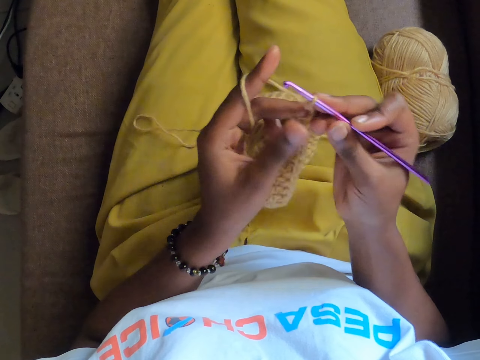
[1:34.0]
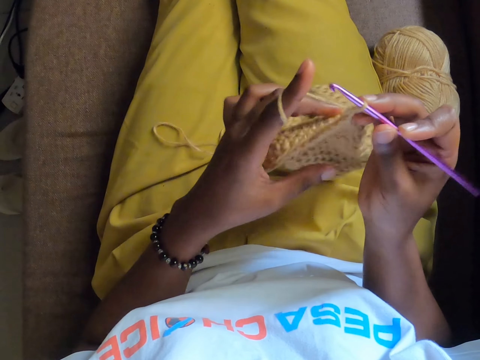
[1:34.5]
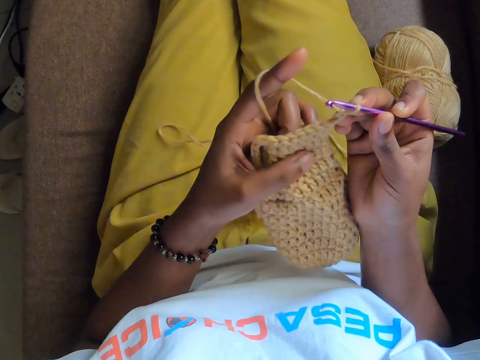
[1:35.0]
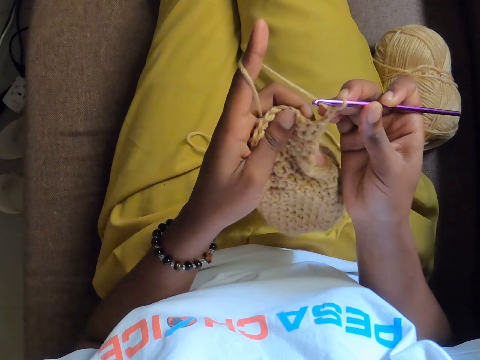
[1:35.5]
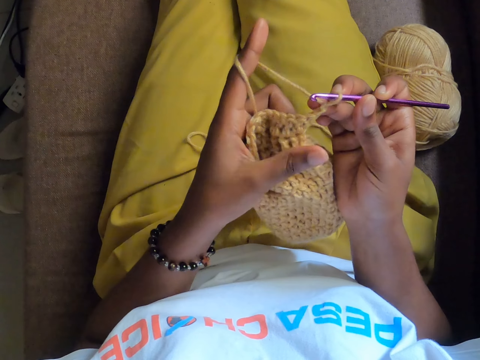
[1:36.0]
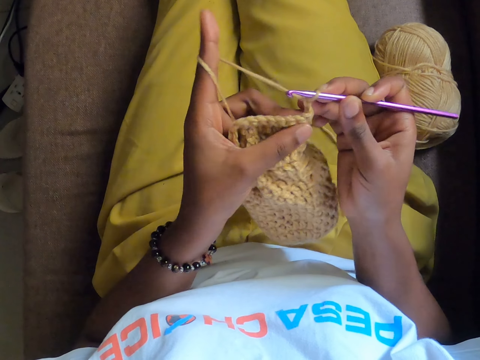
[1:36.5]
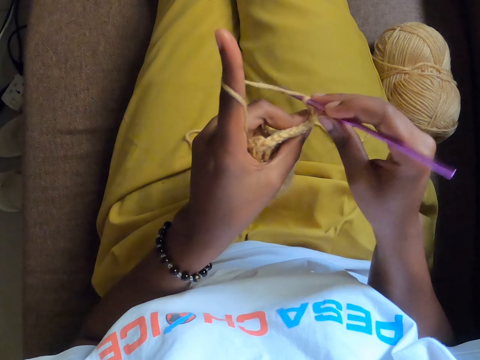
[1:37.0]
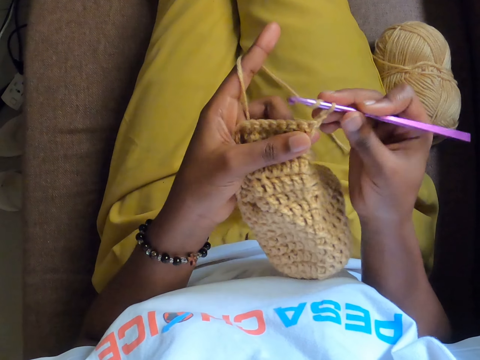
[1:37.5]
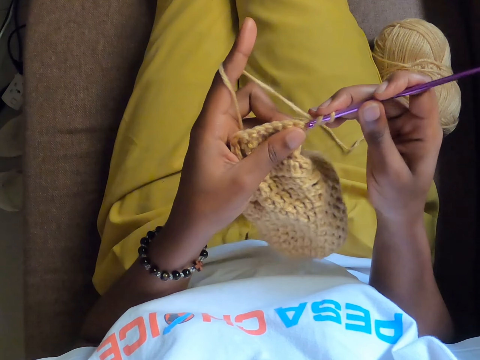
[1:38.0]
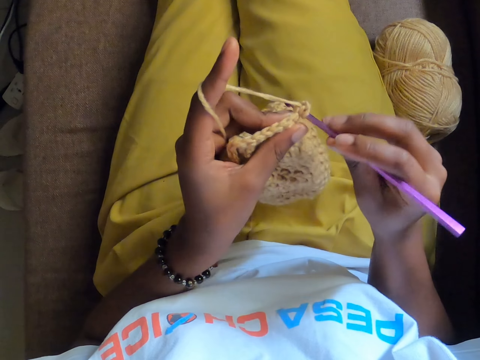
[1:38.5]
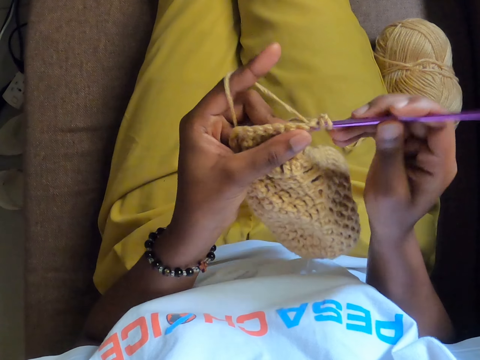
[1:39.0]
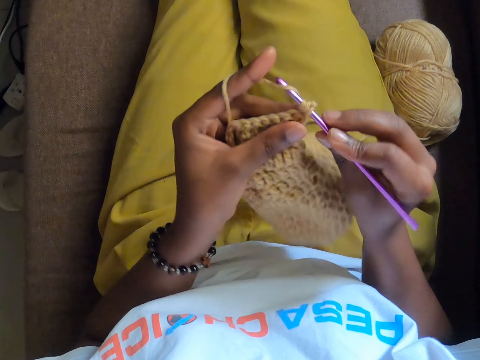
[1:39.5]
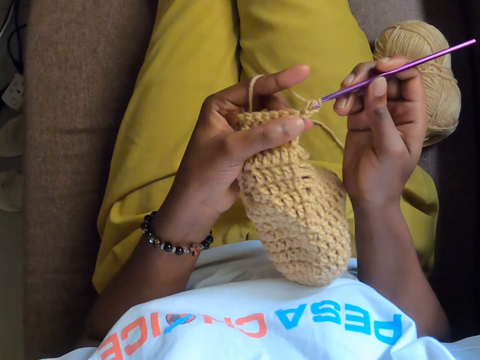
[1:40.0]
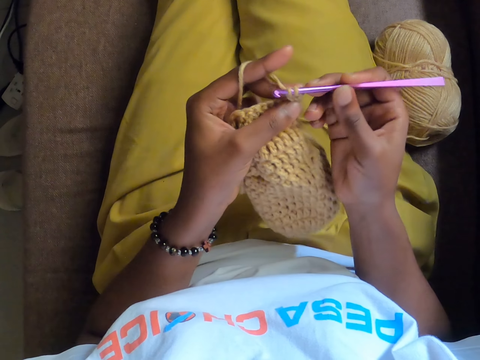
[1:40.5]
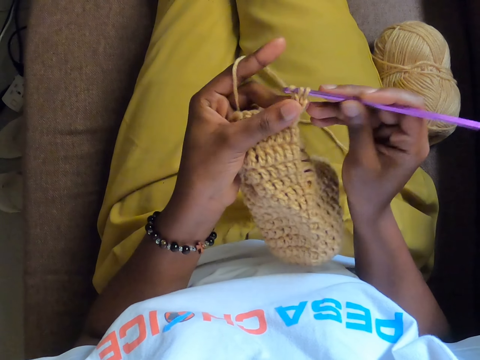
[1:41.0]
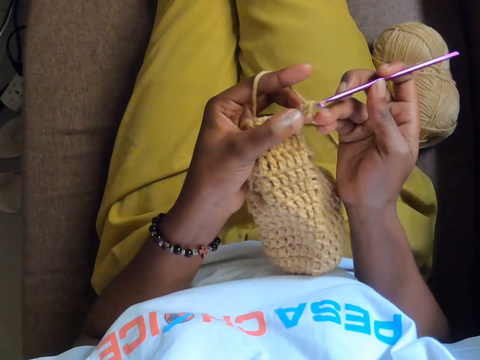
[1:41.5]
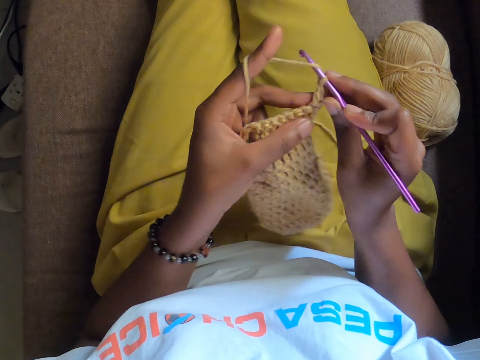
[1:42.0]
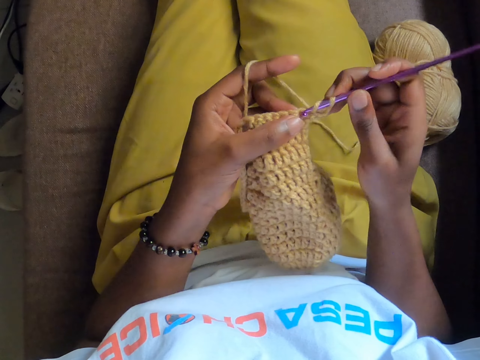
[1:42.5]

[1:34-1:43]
The camera wearer turns the knitted cloth. They knit with a crochet hook.

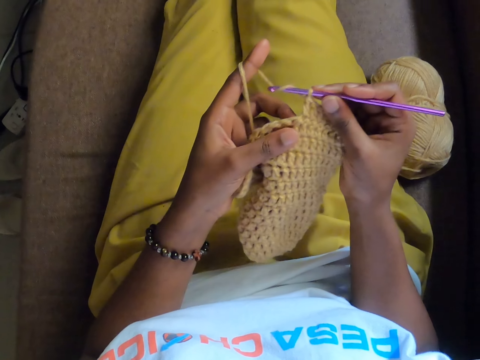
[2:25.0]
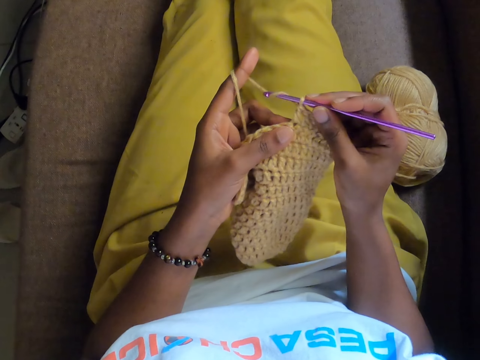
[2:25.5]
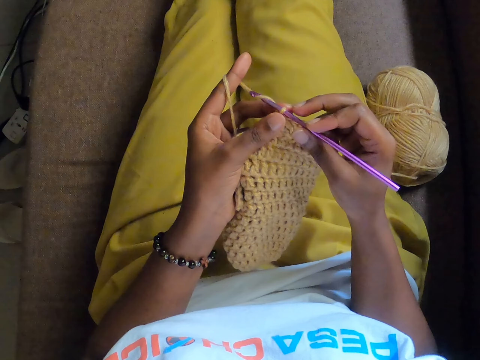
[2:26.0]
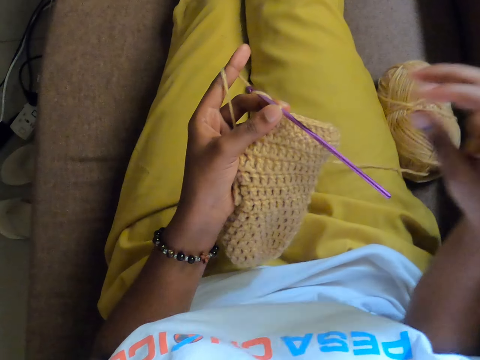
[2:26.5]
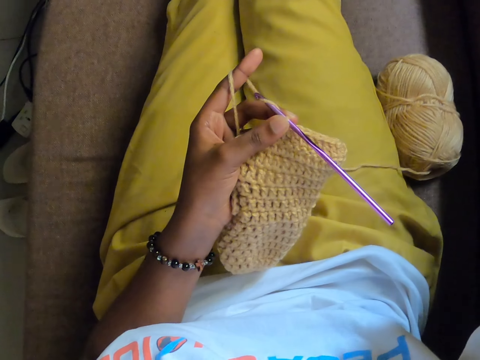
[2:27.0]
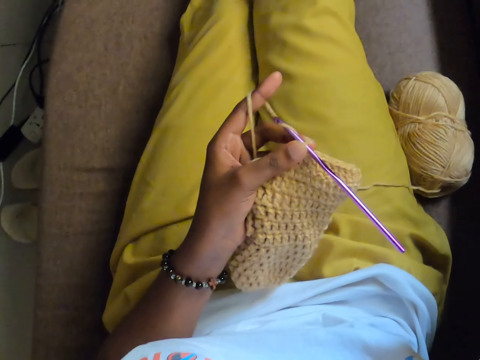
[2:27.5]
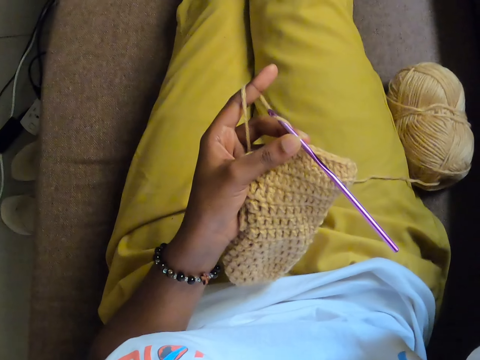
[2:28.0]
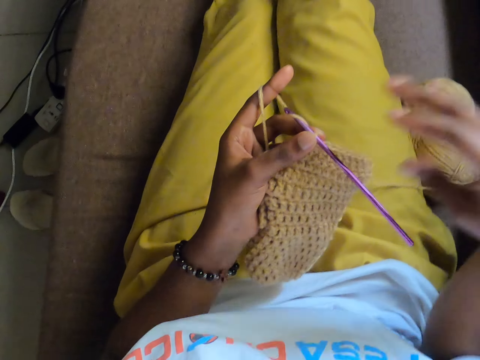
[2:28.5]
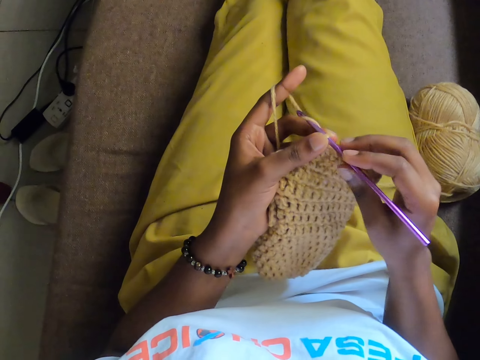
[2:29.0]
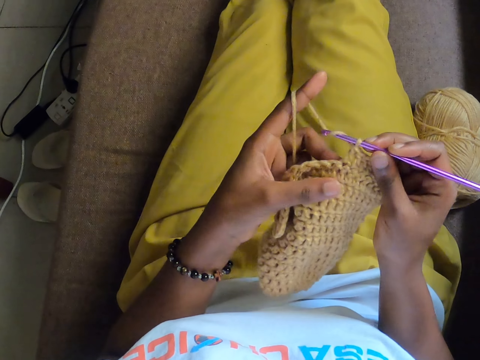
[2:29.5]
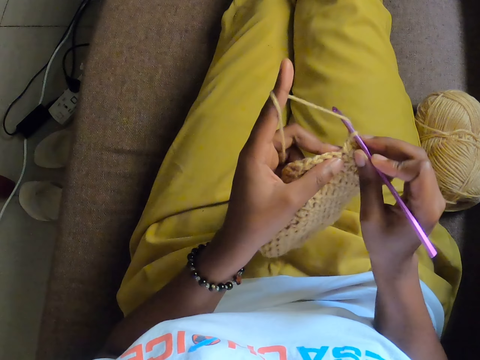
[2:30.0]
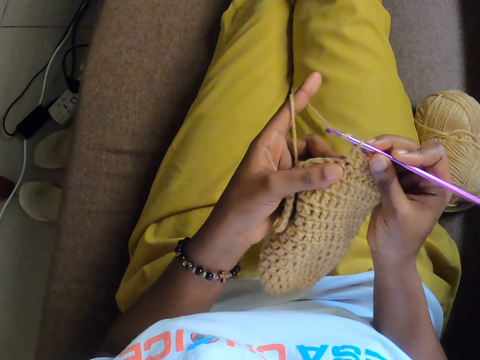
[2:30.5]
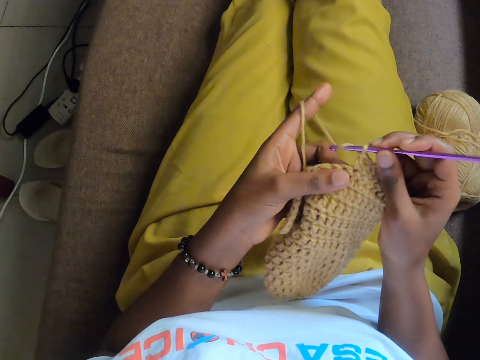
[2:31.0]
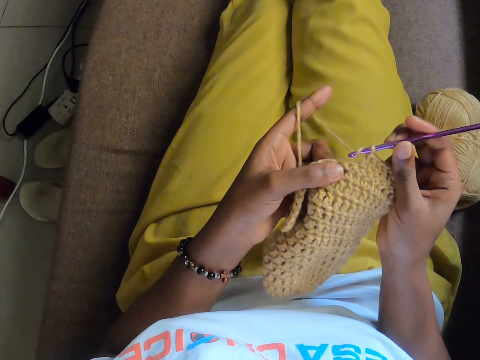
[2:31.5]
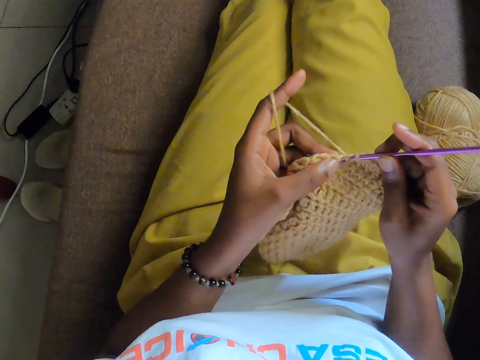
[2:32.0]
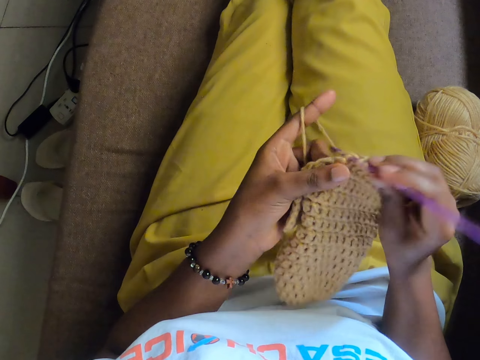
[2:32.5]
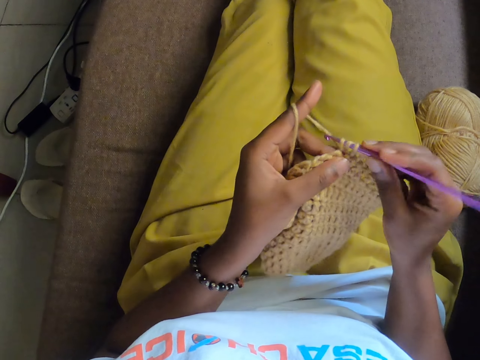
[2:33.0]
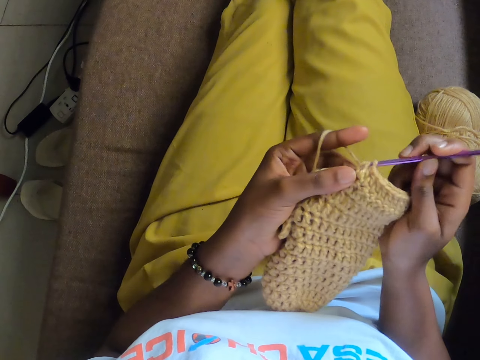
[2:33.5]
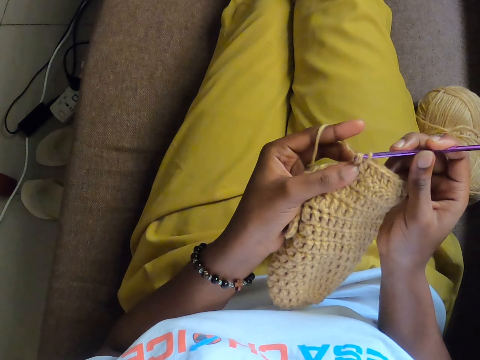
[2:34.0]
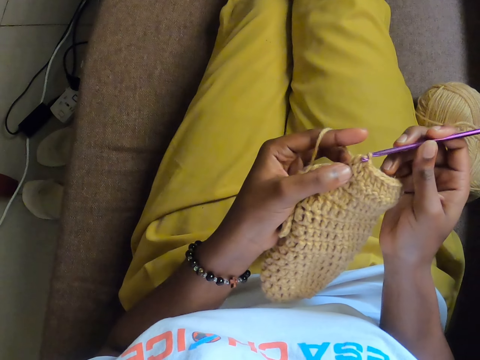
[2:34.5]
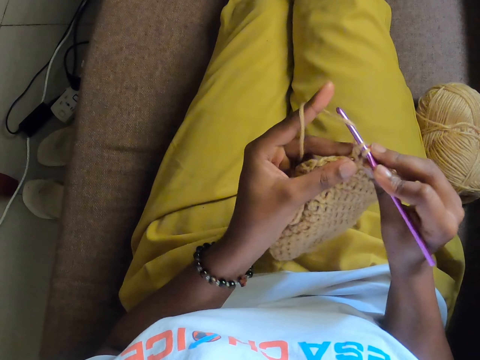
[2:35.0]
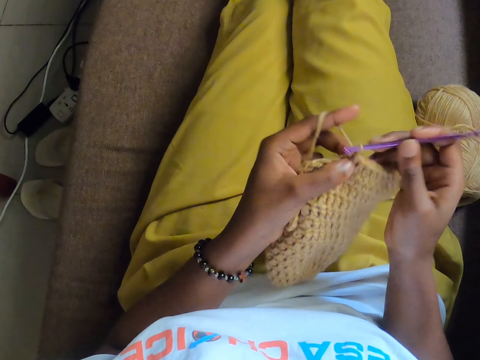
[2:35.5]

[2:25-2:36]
The camera wearer adjusts the camera with her right hand. She moves a hand. She holds the crochet hook with her right hand. She crochets the yarn of wool with the crochet hook in her right hand.

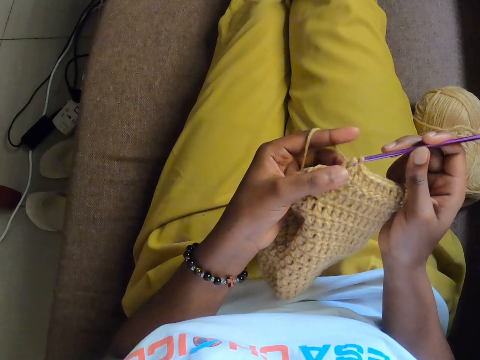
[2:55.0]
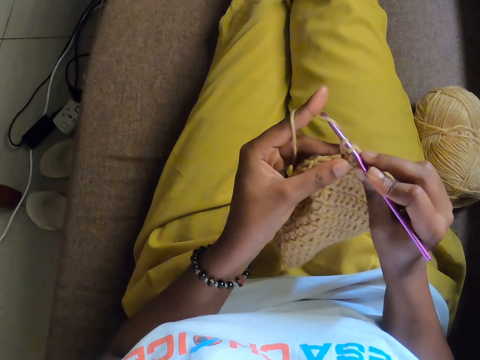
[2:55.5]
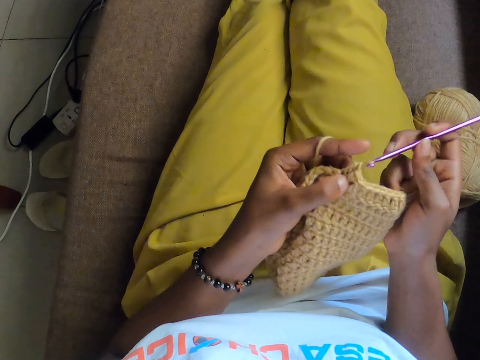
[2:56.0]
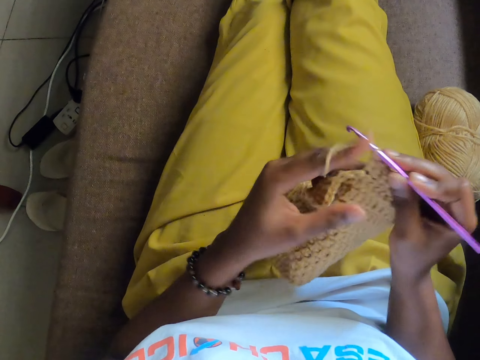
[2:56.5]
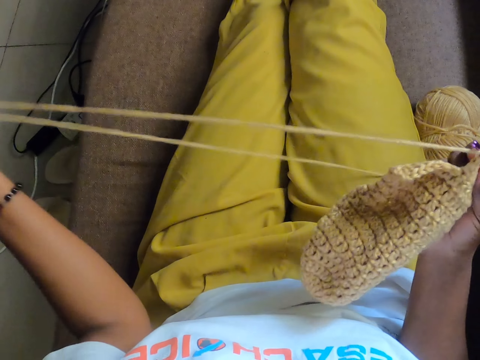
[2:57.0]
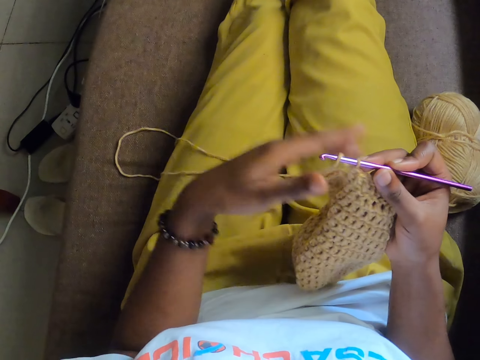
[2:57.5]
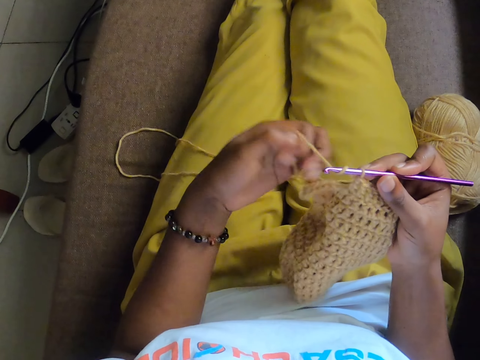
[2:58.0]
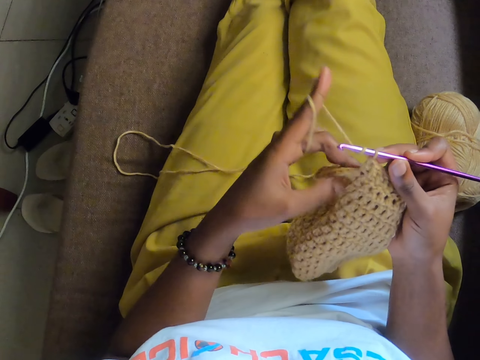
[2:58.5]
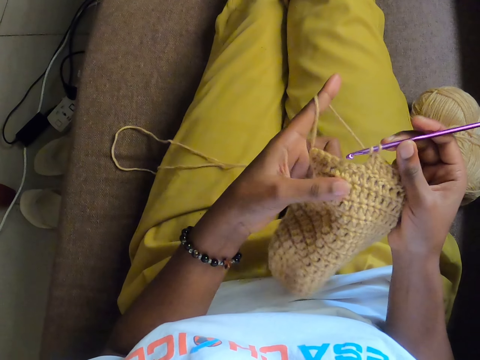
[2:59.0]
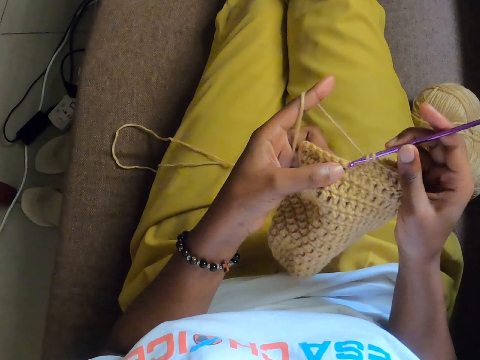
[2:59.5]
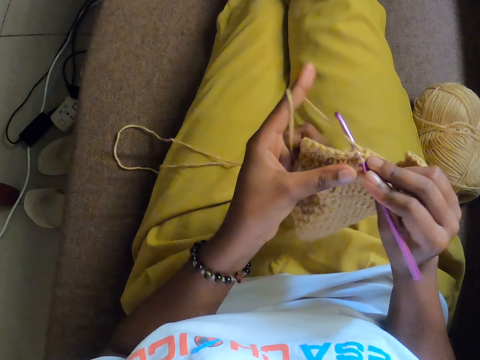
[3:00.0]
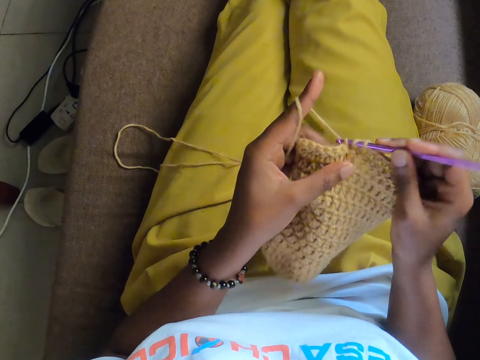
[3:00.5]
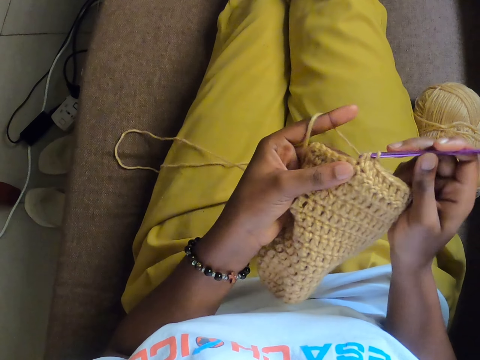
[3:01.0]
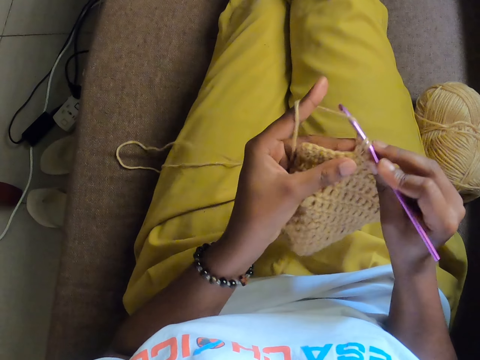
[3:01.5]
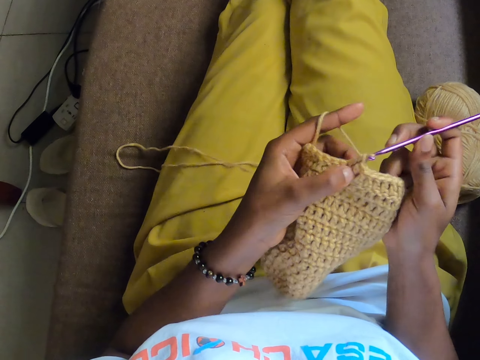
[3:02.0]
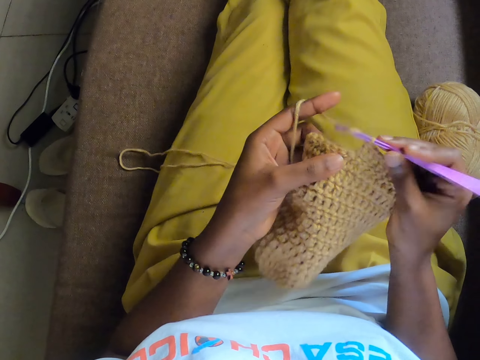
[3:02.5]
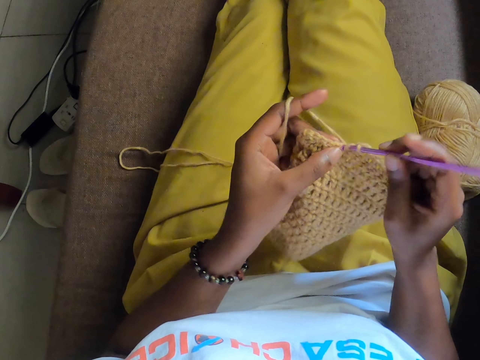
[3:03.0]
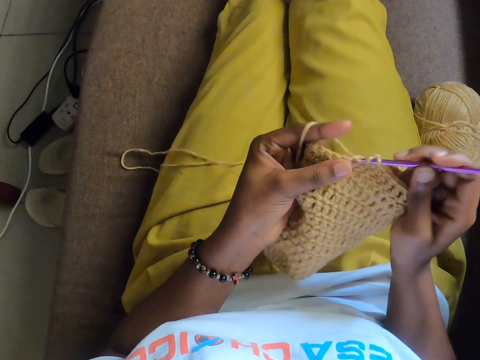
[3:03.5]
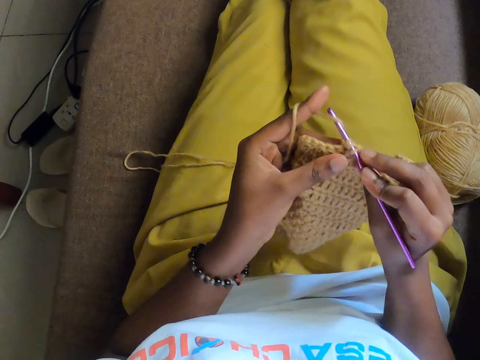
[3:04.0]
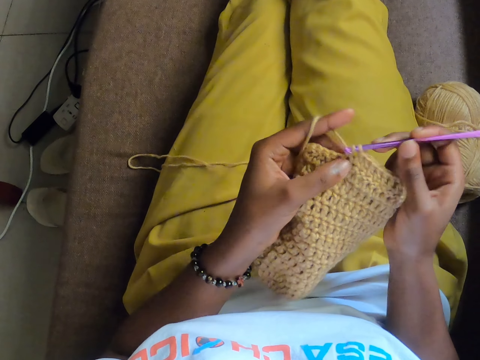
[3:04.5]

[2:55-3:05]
The camera wearer adjusts the yarn of wool with her left hand. She pulls the thread. She holds the crochet with both hands. She rolls the thread on her finger. She crochets the yarn of wool with the crochet hook in her right hand.
